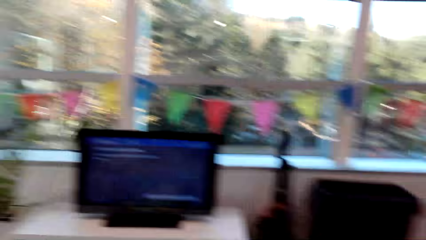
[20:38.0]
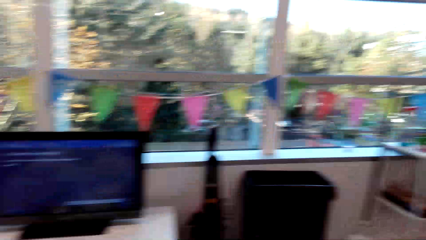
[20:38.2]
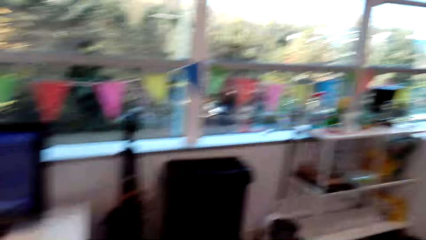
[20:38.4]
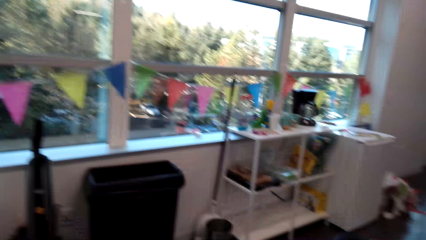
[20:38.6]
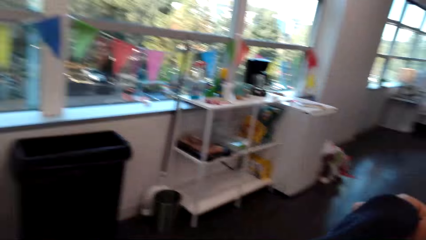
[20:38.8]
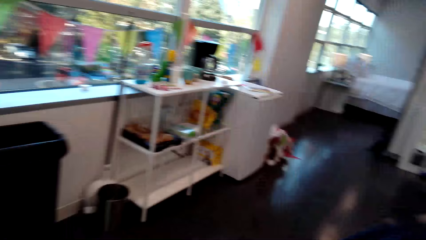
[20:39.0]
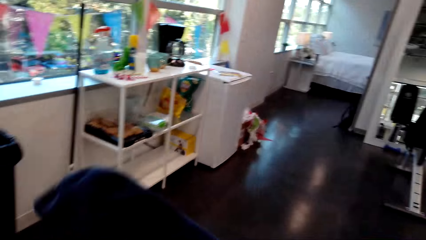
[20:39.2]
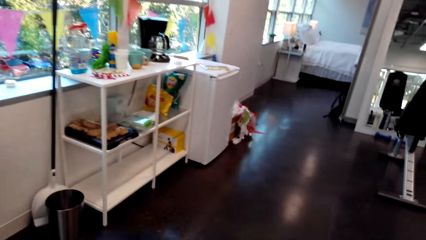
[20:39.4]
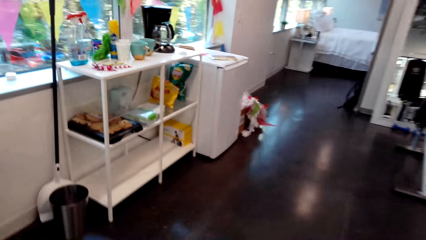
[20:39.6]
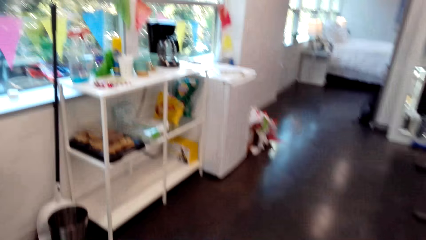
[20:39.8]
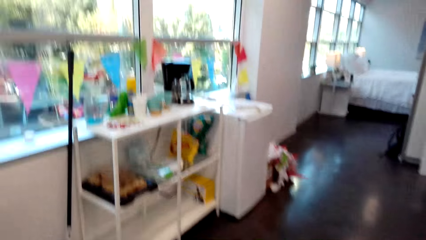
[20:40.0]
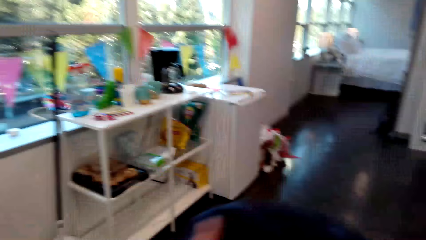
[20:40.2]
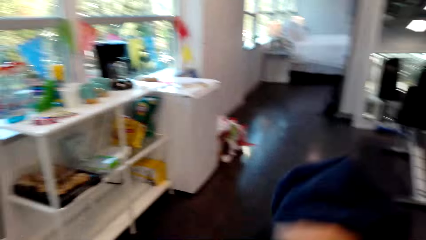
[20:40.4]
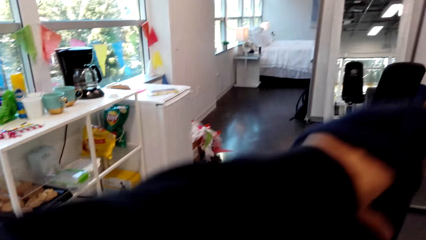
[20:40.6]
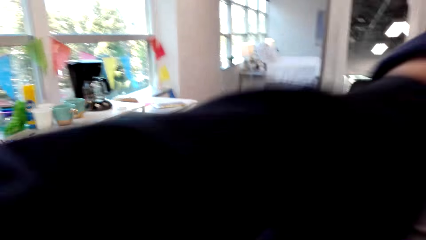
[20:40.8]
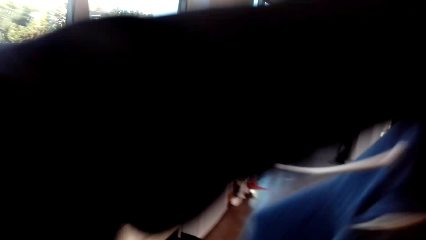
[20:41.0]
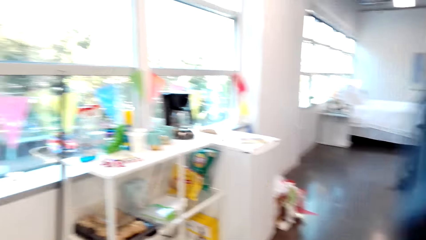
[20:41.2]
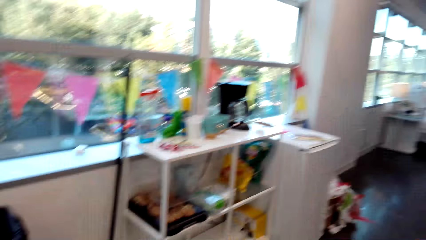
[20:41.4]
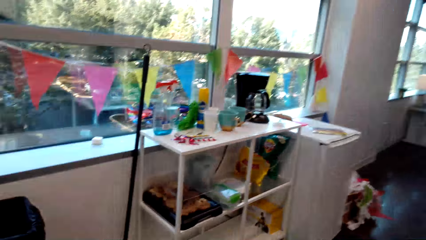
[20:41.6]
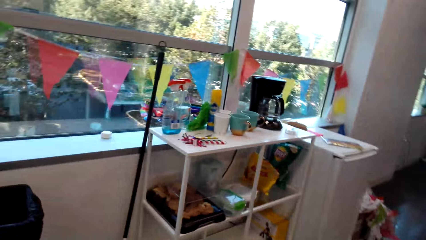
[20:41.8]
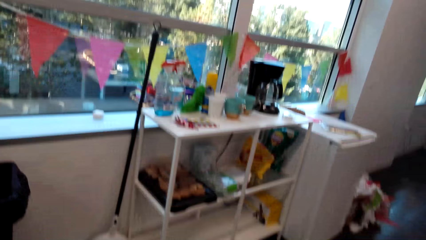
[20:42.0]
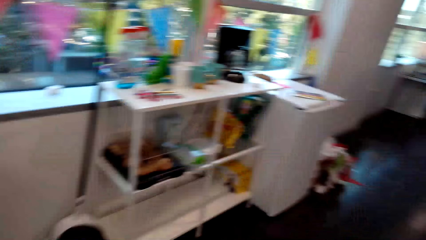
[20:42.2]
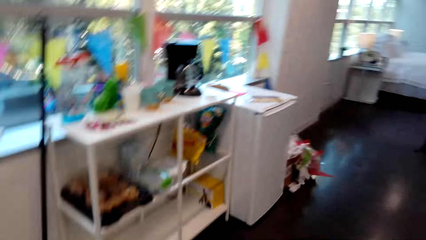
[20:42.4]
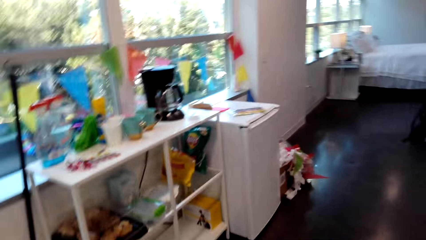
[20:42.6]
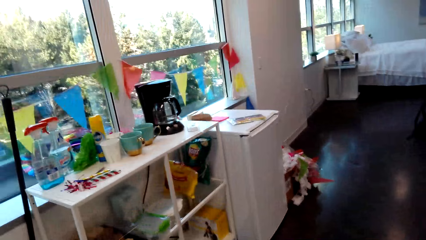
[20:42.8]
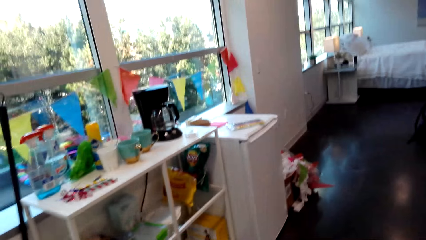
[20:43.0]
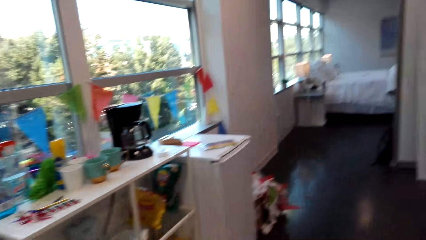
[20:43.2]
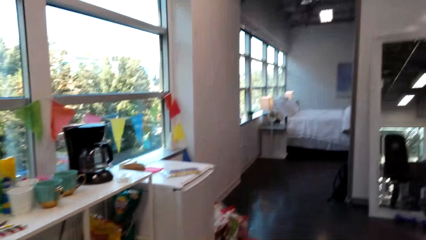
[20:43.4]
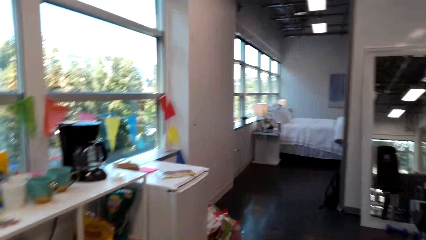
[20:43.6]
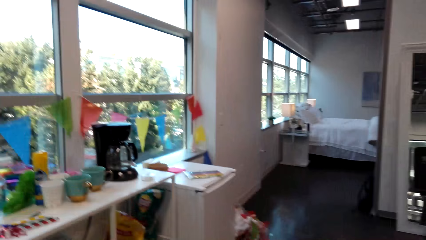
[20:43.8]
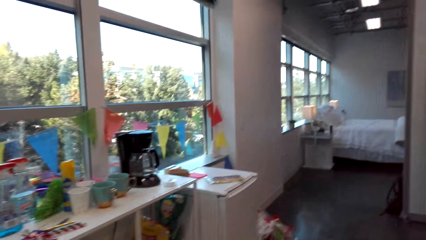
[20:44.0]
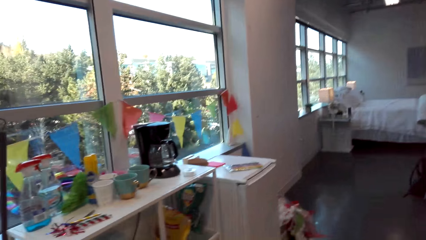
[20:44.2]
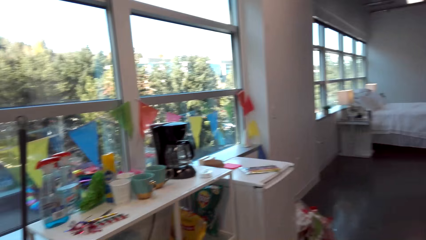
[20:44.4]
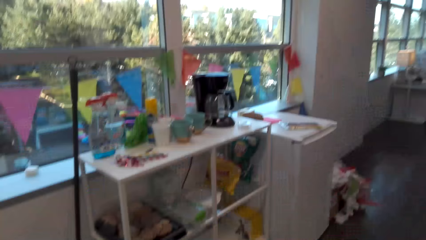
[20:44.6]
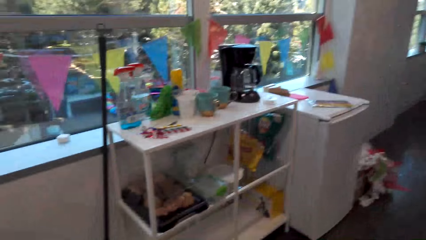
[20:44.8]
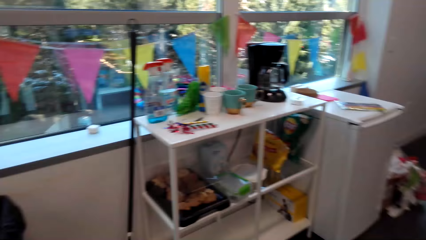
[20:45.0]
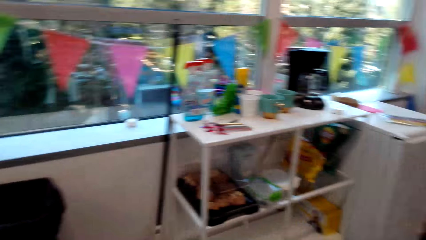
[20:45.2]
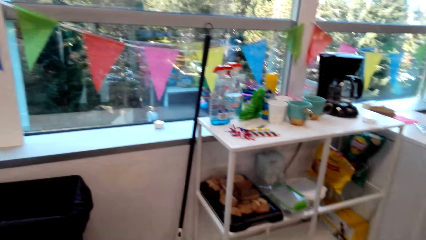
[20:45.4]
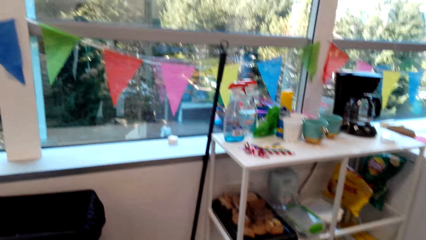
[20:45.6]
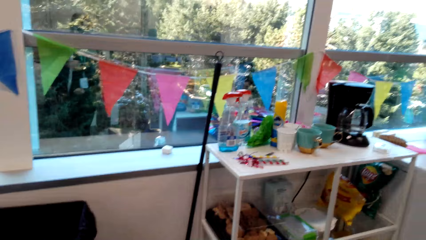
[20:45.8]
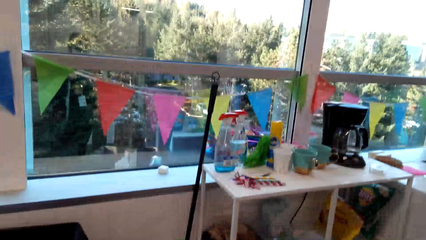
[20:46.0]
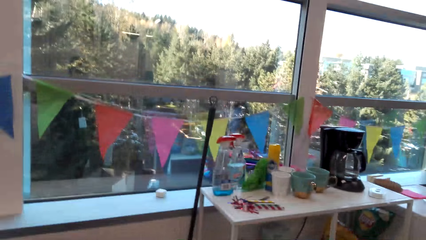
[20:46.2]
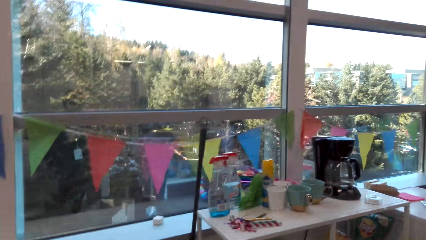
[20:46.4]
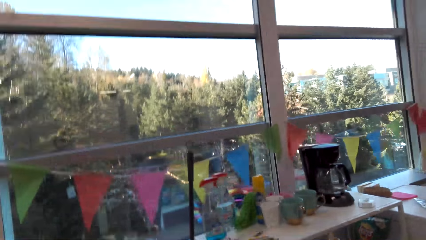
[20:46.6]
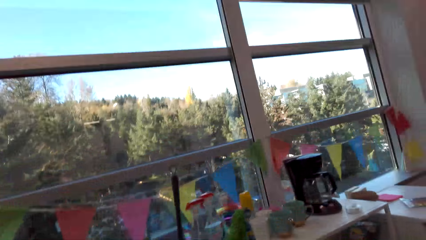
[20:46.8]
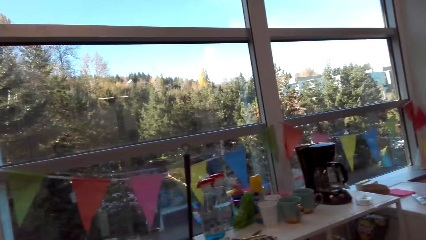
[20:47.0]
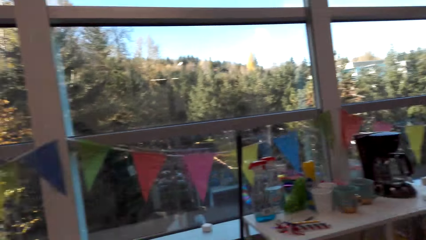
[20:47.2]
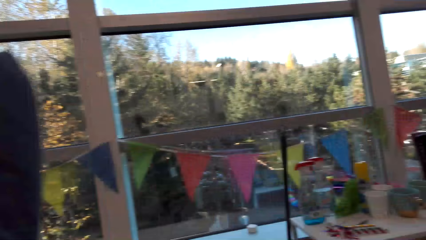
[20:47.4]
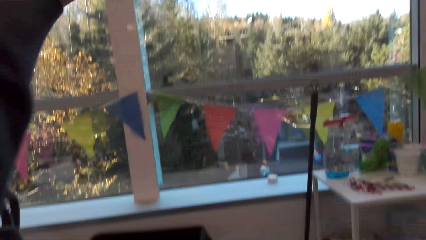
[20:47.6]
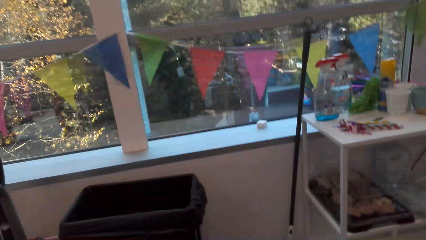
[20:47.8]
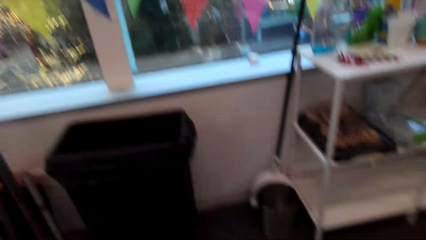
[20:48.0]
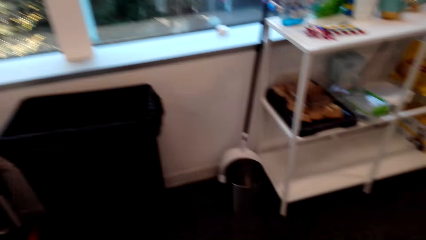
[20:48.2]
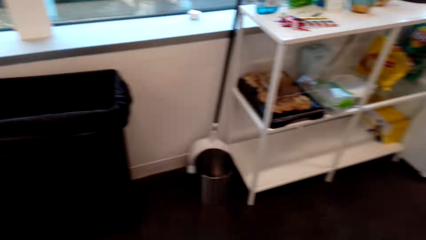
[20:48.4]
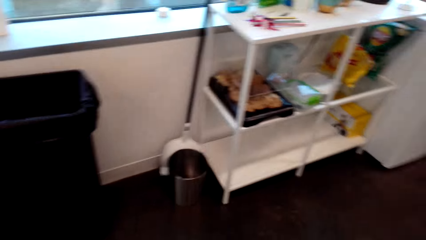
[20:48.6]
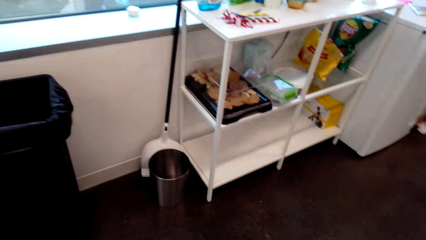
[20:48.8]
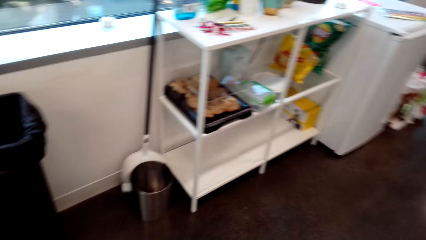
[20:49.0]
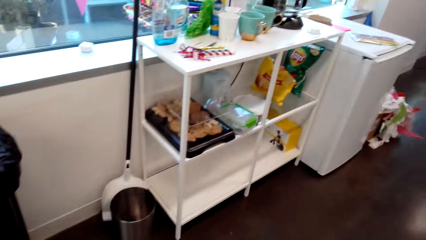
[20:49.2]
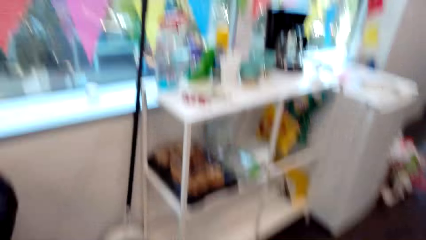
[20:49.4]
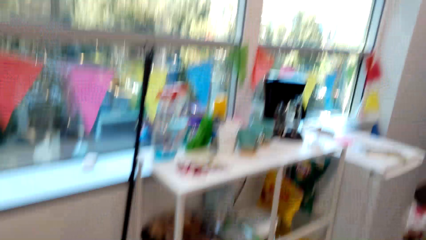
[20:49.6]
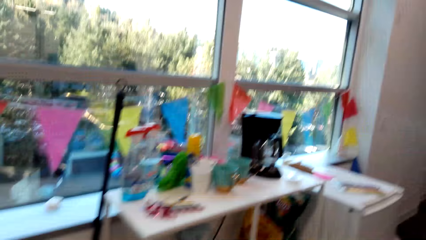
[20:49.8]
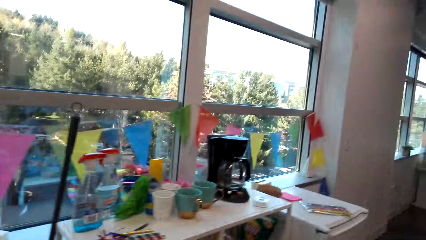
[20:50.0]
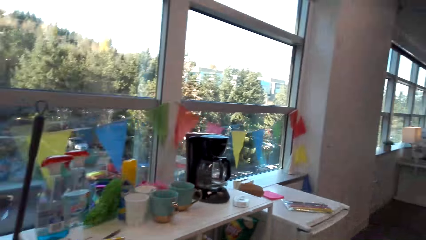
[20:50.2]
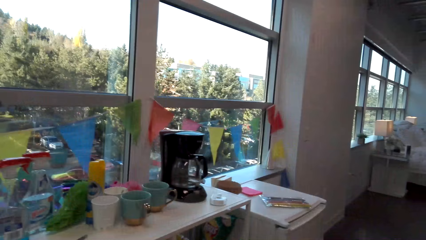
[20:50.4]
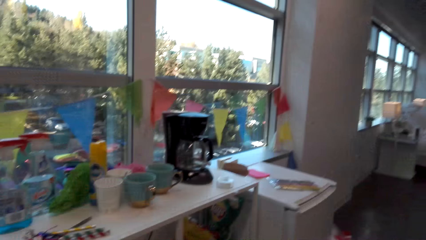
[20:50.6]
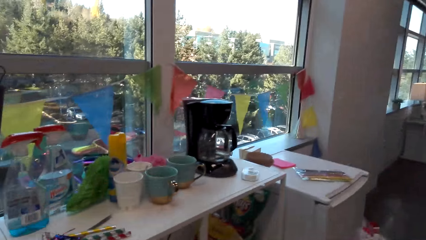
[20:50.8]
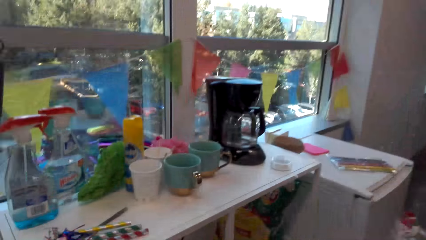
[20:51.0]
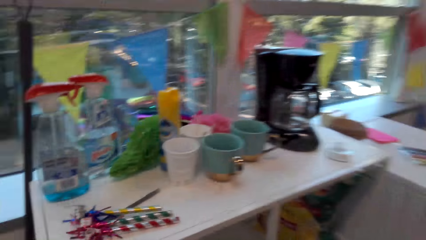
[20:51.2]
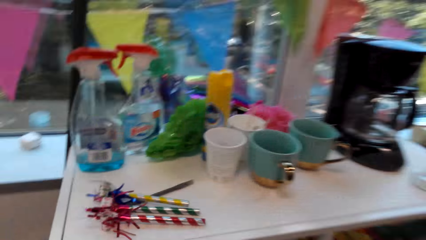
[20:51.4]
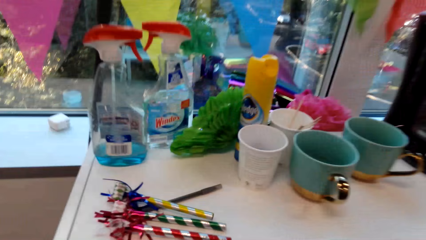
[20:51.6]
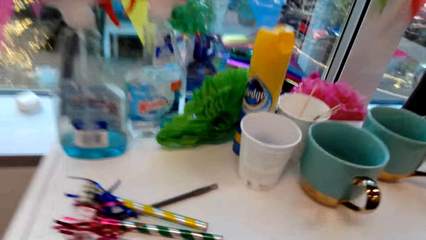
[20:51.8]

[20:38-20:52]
The camera wearer wears the jacket. They pick a cloth. They walk to the table.

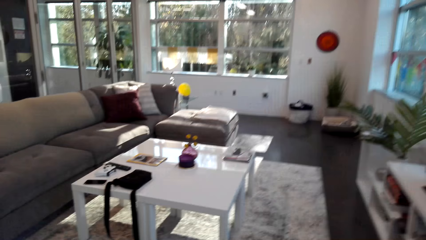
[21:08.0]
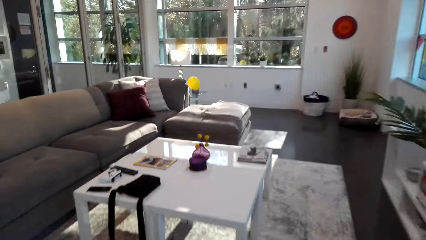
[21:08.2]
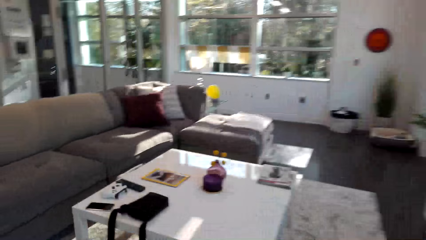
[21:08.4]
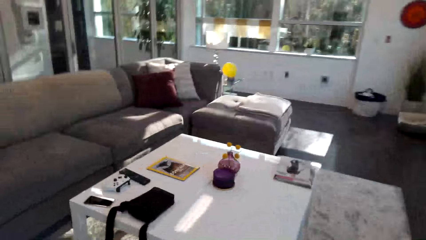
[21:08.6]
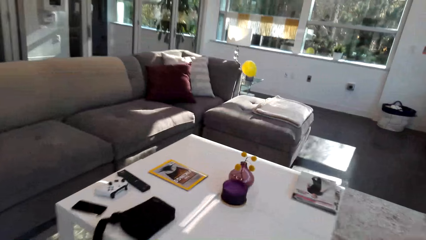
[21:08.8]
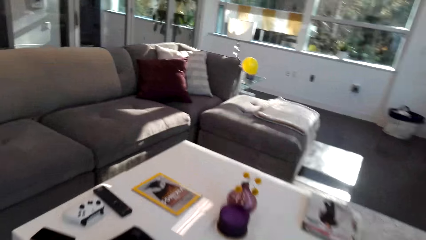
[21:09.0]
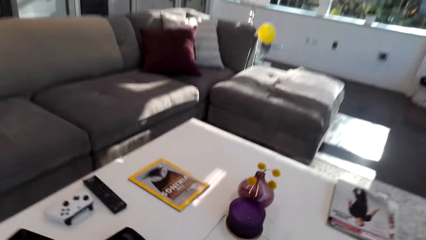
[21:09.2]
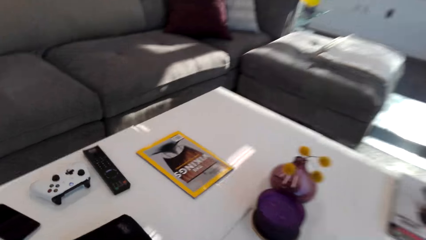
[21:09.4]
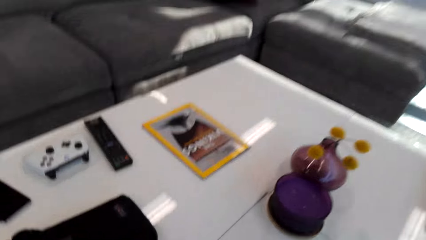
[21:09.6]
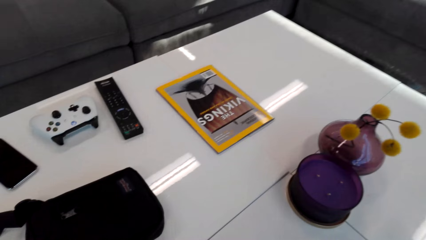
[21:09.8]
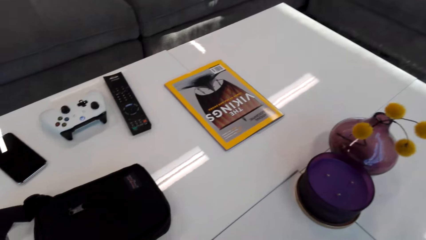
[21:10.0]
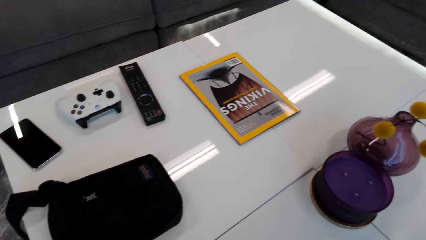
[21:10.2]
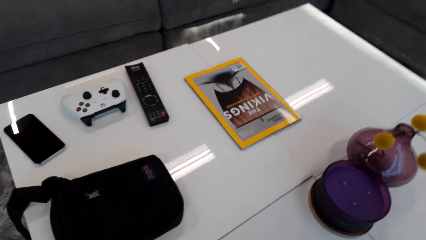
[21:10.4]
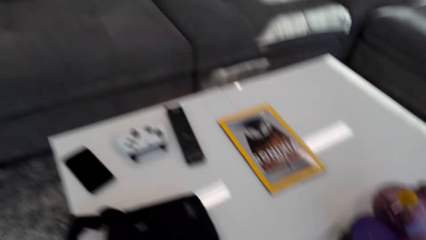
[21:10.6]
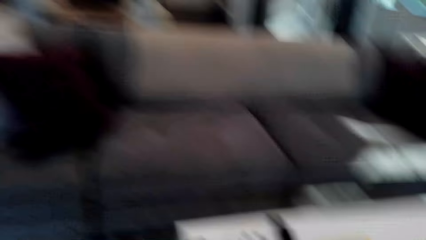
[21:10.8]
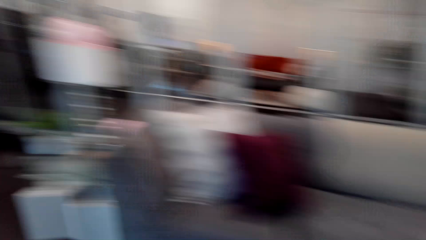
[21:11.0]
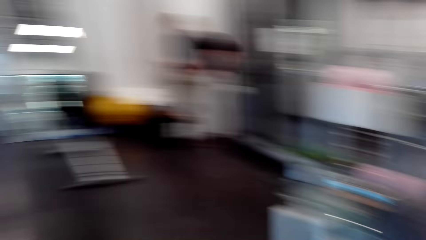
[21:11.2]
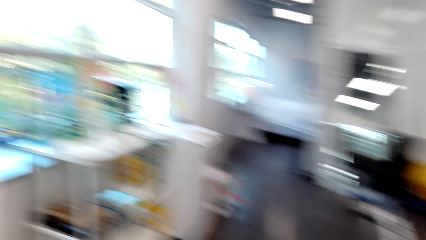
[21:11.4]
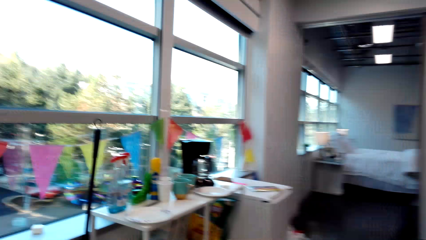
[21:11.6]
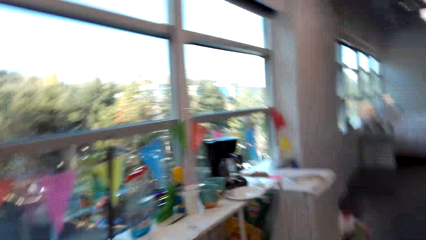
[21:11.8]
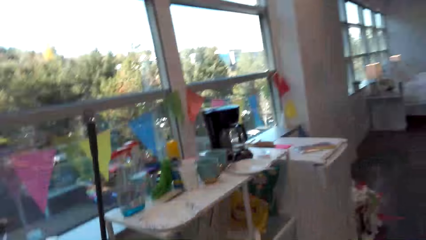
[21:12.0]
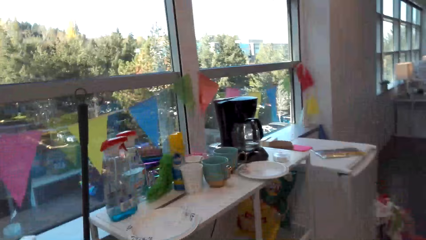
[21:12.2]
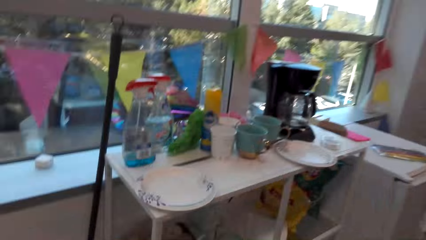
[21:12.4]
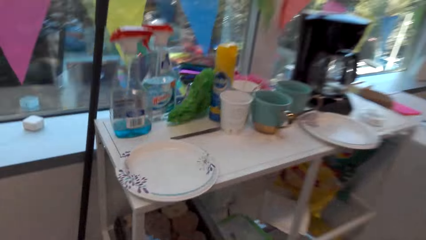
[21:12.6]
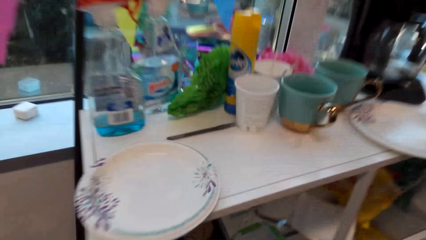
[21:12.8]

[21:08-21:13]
The camera wearer walks around.
